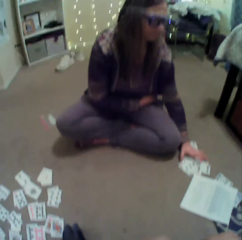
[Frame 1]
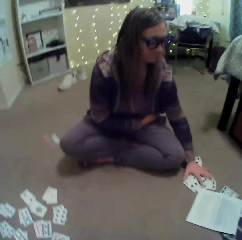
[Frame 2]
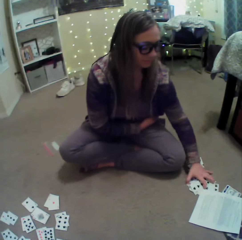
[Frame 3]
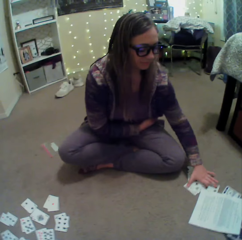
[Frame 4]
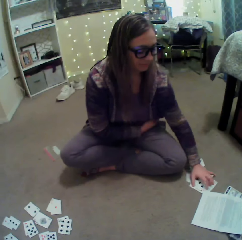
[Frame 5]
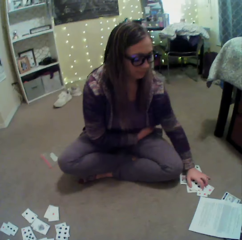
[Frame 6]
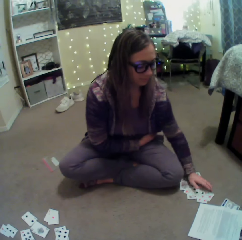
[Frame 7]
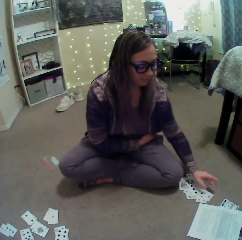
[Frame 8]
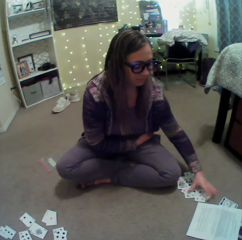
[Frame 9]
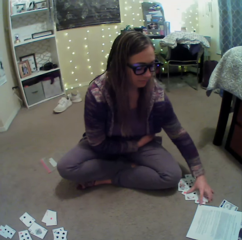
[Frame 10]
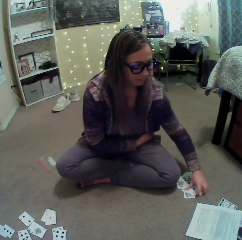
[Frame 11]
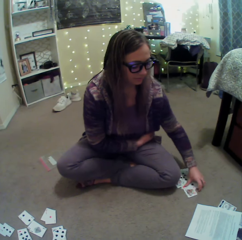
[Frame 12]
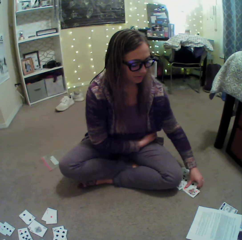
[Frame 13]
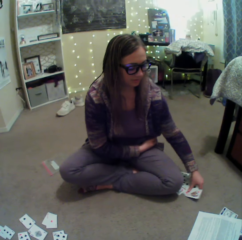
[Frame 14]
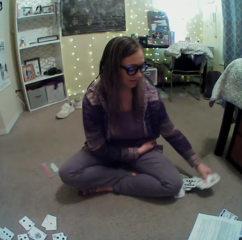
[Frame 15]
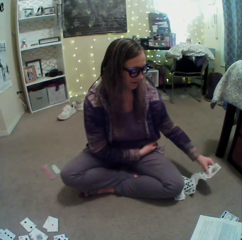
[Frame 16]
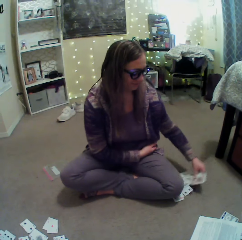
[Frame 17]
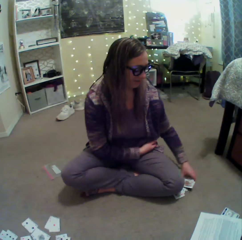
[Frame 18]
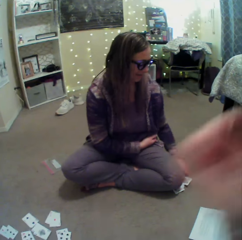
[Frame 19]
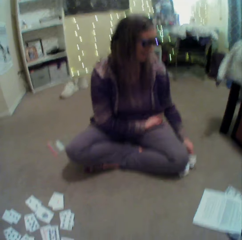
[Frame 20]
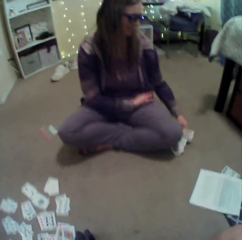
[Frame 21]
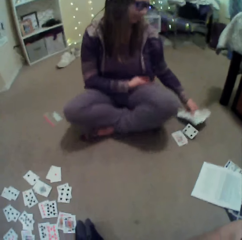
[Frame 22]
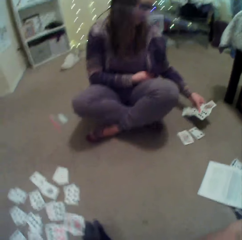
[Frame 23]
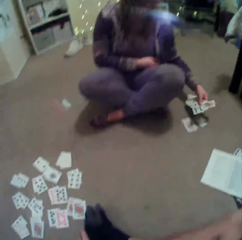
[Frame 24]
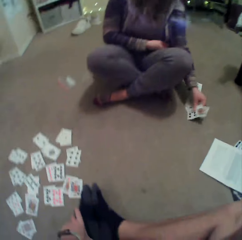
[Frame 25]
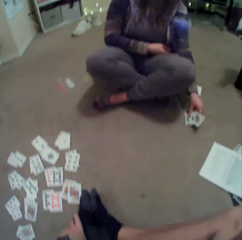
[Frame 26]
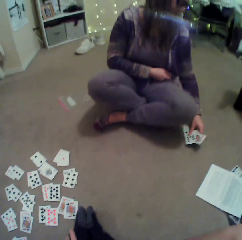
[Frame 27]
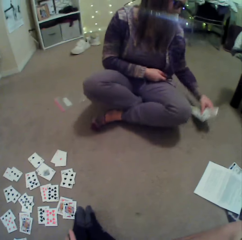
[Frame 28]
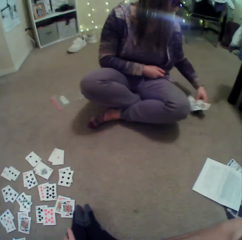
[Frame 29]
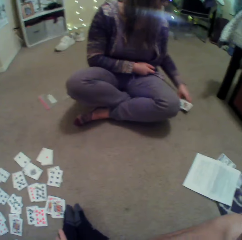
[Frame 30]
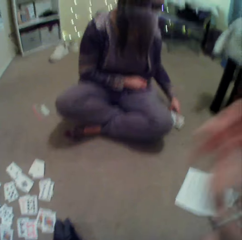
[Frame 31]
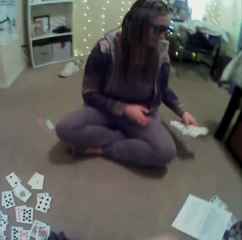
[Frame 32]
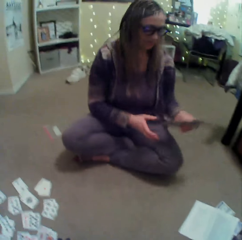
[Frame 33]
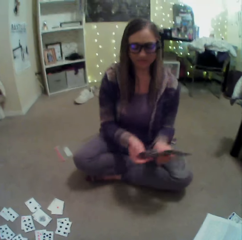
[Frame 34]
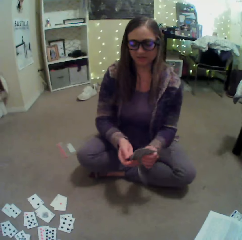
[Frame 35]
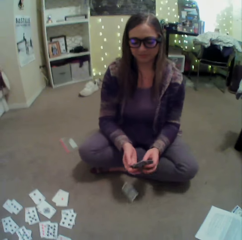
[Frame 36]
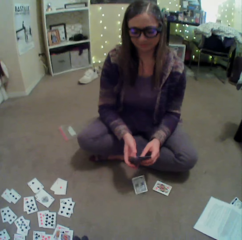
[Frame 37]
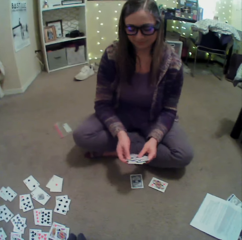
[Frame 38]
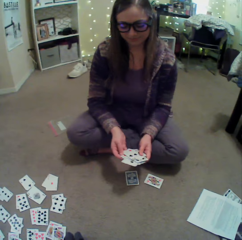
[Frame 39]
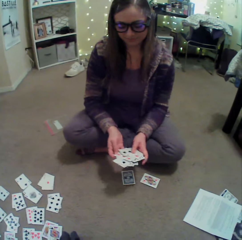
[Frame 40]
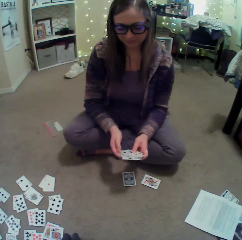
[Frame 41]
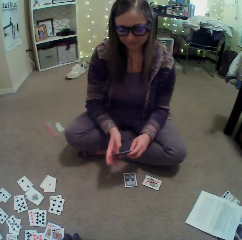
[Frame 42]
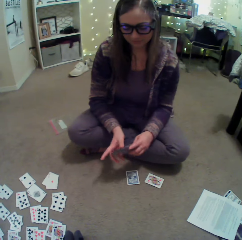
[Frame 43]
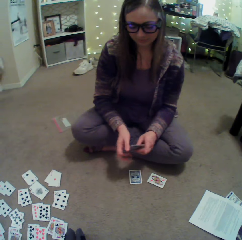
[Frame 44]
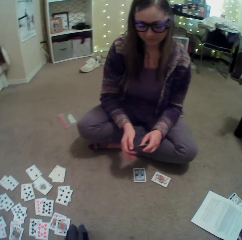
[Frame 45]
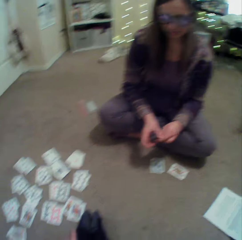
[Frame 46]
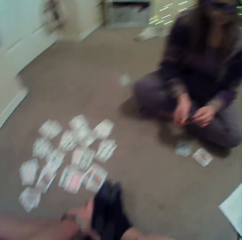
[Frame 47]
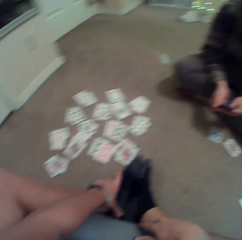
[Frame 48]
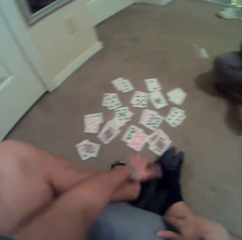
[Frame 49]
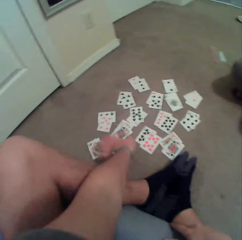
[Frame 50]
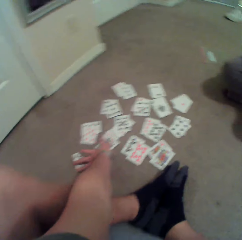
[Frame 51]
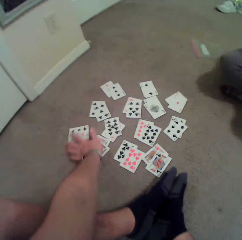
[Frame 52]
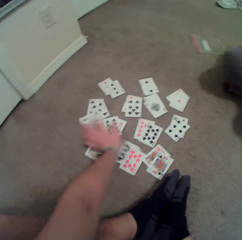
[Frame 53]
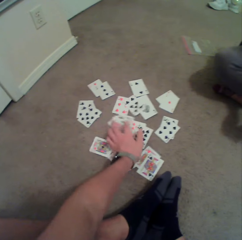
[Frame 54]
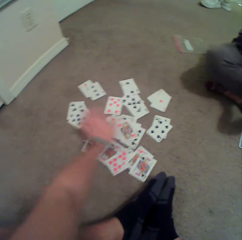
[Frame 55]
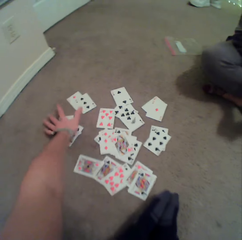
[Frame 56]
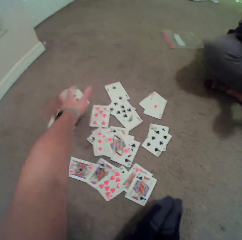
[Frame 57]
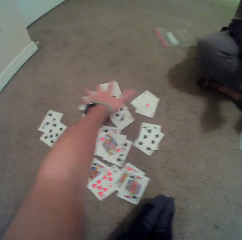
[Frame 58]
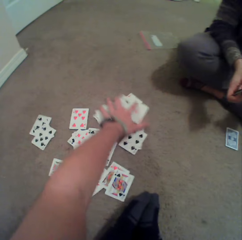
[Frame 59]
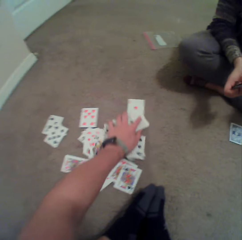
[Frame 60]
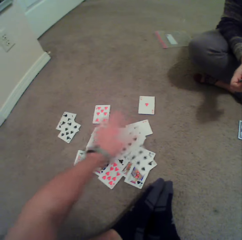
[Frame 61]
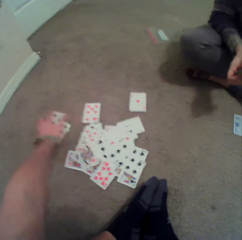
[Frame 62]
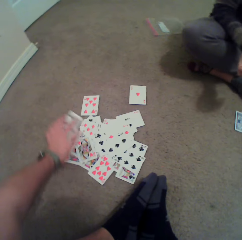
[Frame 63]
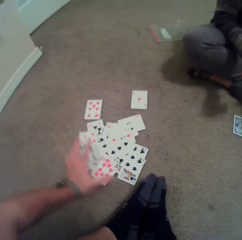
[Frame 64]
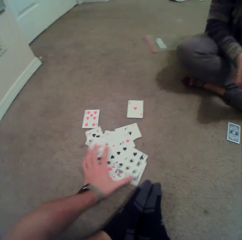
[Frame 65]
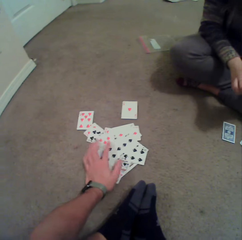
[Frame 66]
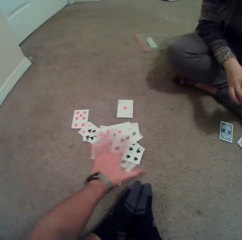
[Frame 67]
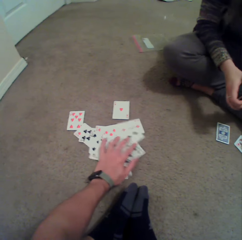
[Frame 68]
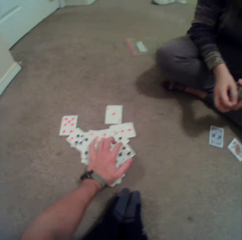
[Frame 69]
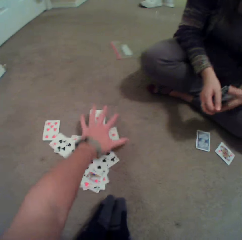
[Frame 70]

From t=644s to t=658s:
A person shuffles cards on the floor. The person picks the cards on the floor. The camera wearer touches the face. The person picks the cards on the floor. The person arranges the cards in hands. The camera wearer collects the cards on the floor. They arrange the cards.

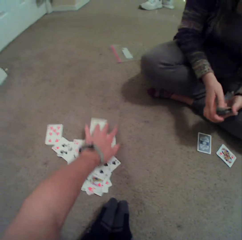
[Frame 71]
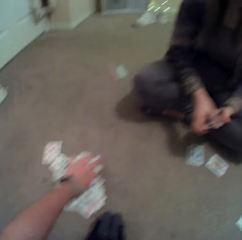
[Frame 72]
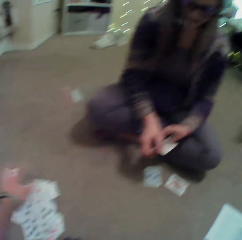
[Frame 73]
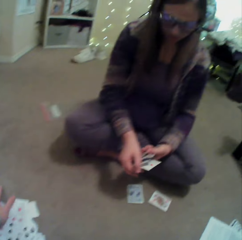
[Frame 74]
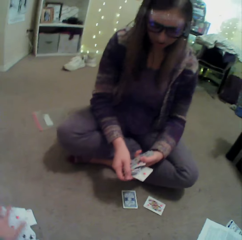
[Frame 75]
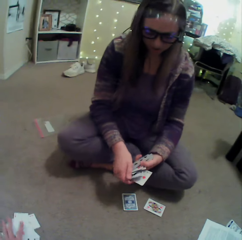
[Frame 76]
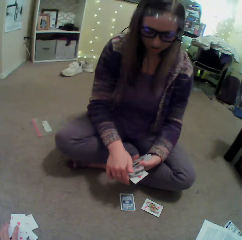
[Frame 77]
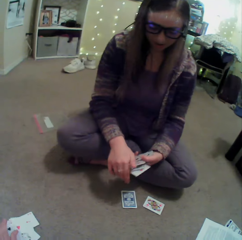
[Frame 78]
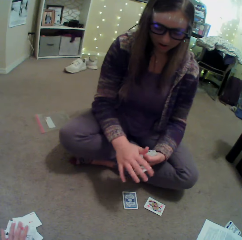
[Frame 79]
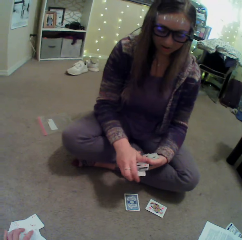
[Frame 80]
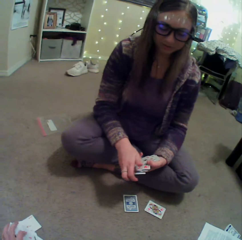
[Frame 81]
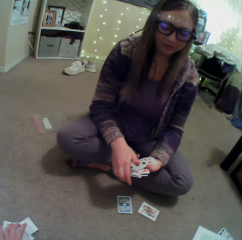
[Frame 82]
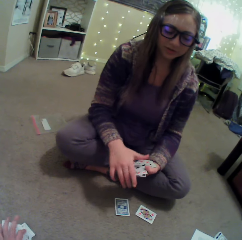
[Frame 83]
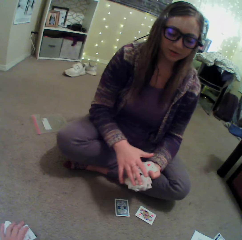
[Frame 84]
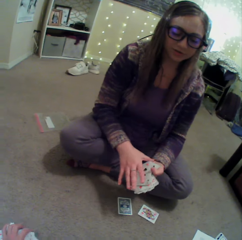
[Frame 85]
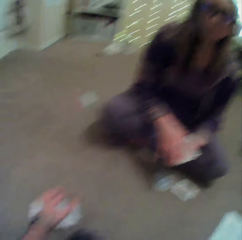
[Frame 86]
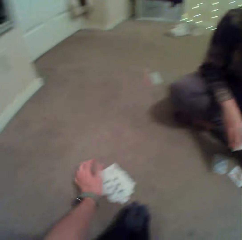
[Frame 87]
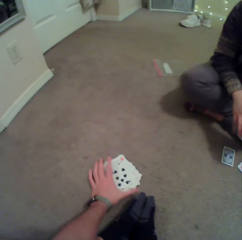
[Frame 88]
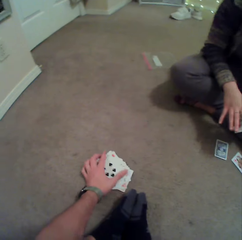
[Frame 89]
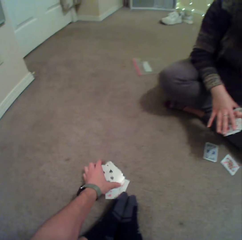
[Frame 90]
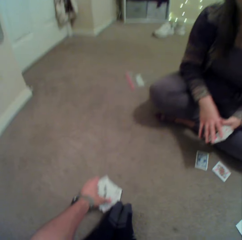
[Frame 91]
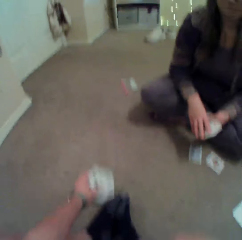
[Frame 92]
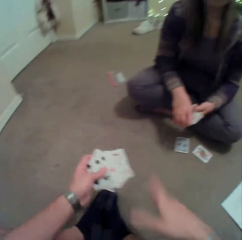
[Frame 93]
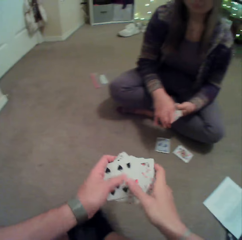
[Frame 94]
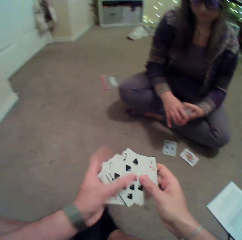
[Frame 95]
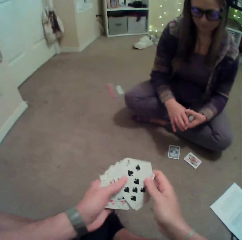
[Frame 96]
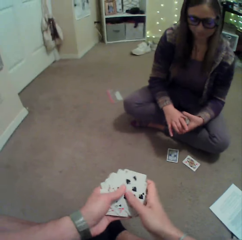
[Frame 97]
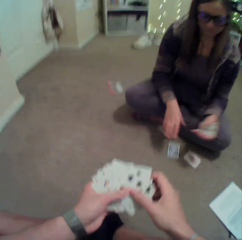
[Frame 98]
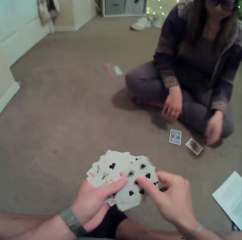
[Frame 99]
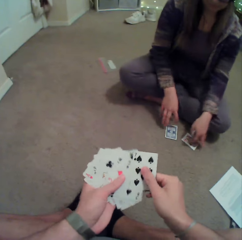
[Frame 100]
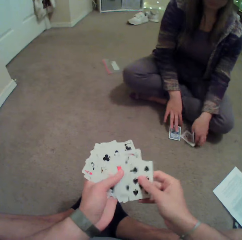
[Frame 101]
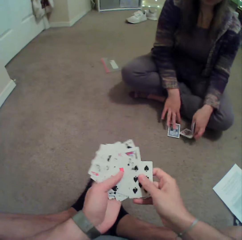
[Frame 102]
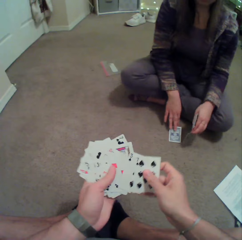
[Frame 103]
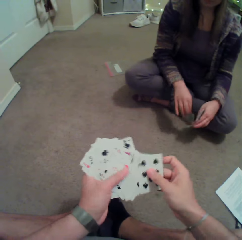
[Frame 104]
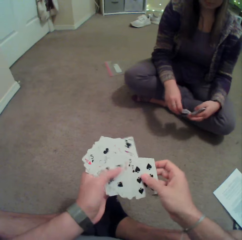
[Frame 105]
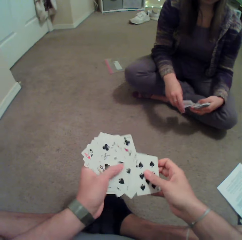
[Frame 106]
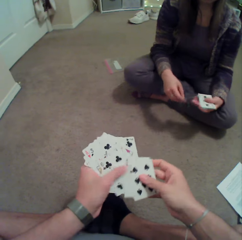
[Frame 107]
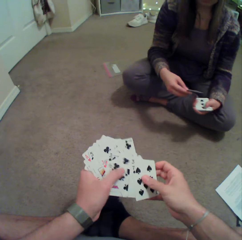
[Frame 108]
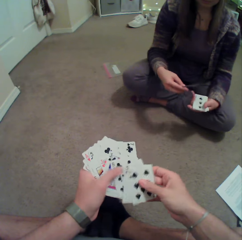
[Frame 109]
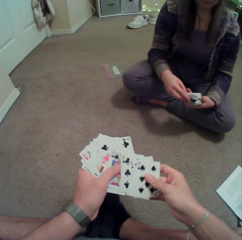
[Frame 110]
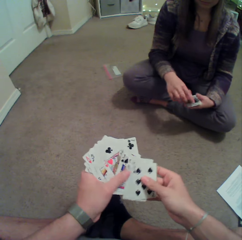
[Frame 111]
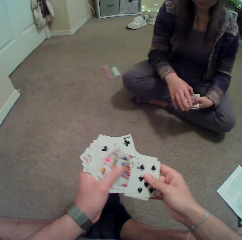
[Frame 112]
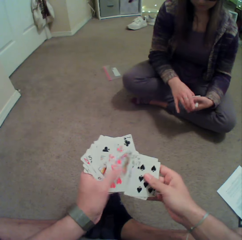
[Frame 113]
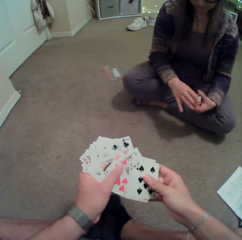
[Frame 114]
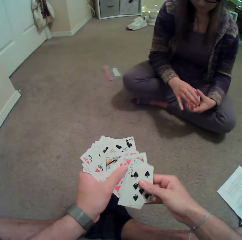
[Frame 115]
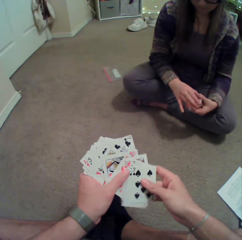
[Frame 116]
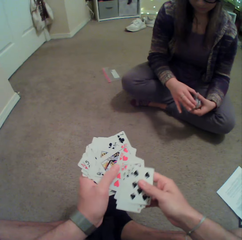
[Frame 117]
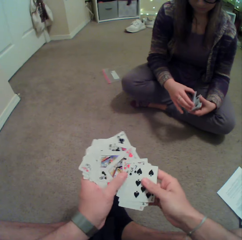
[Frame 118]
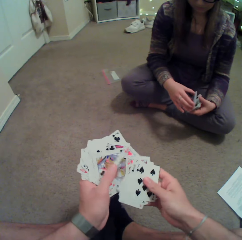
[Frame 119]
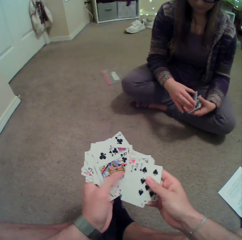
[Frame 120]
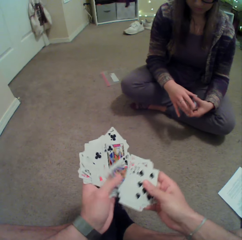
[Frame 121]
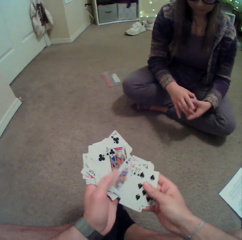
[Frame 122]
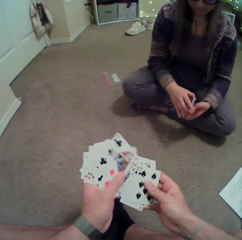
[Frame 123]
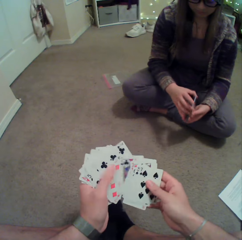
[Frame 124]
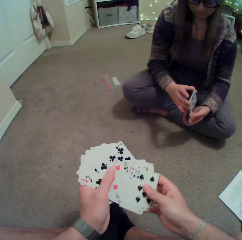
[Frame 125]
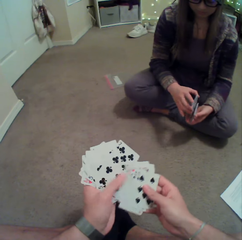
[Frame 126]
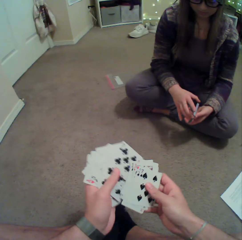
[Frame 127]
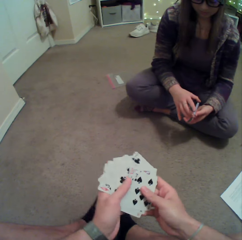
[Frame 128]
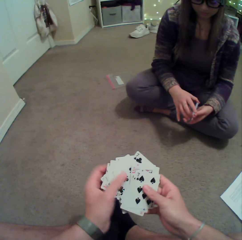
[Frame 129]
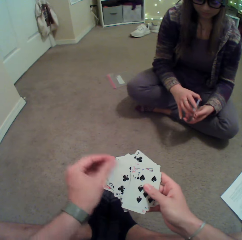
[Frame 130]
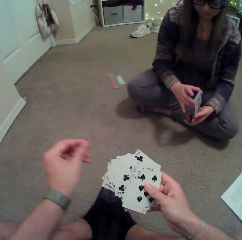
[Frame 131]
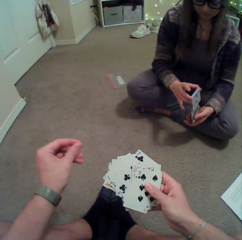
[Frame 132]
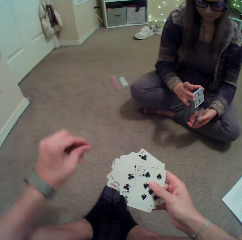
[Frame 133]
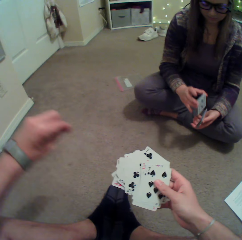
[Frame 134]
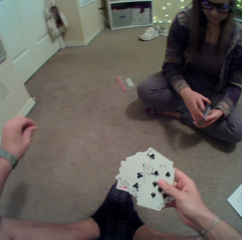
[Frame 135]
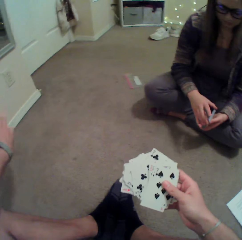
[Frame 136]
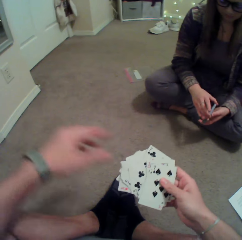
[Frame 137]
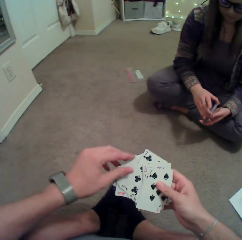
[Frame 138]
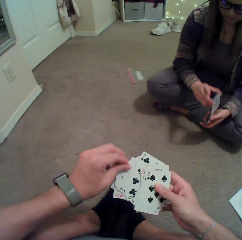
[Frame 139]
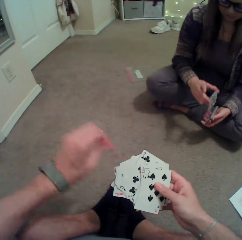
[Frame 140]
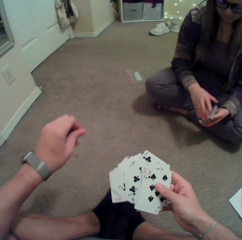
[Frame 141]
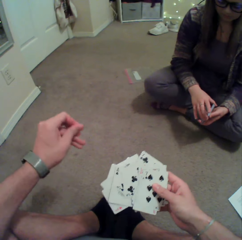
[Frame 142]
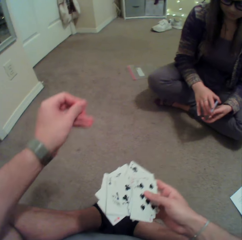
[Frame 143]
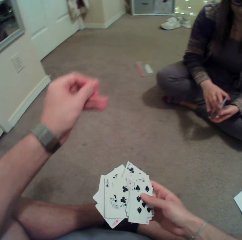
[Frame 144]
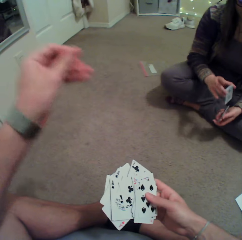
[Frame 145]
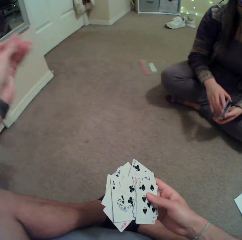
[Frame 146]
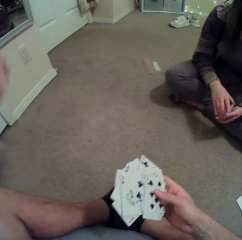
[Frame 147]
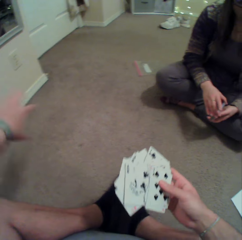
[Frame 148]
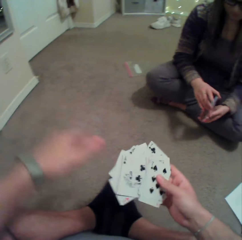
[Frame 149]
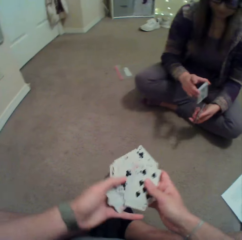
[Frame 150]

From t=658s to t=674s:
A person arranges cards in hands. The camera wearer picks the cards on the floor. They check the cards, arrange the cards. The person picks the cards on the floor and arranges the cards. The camera wearer lifts the left hand. They remove a thread on the cards.
